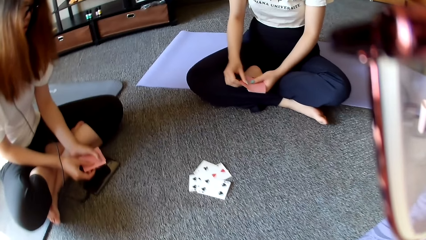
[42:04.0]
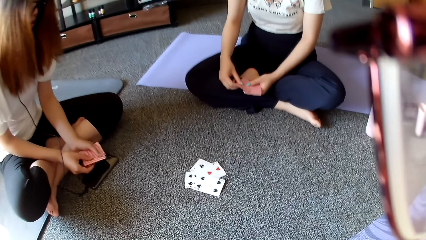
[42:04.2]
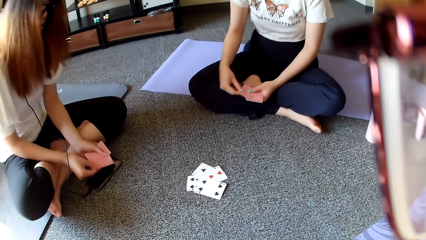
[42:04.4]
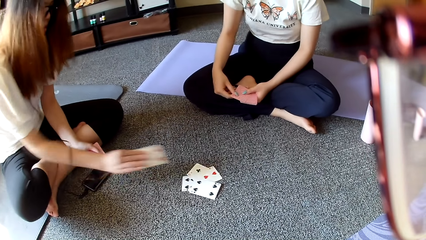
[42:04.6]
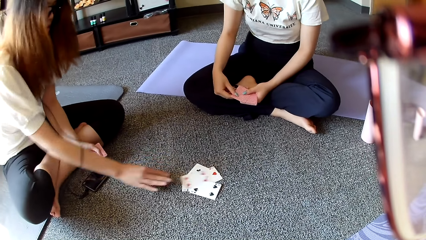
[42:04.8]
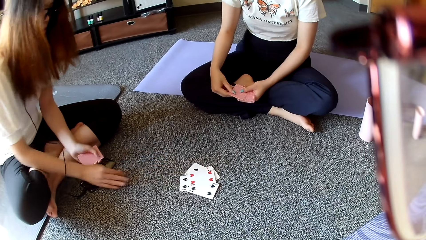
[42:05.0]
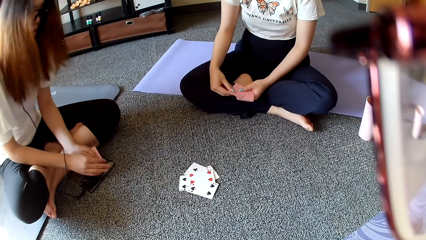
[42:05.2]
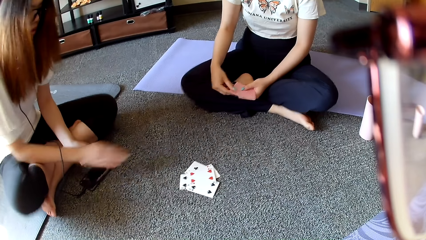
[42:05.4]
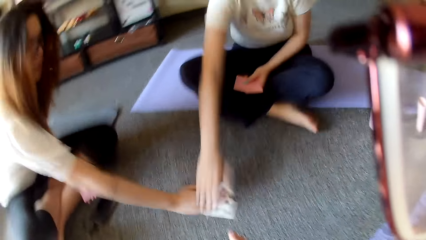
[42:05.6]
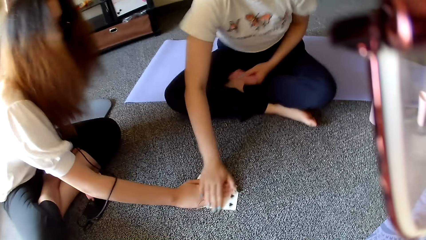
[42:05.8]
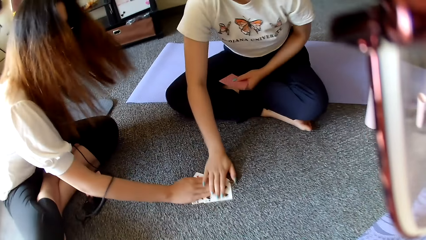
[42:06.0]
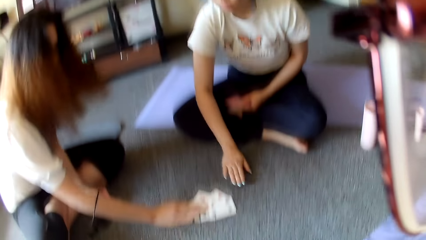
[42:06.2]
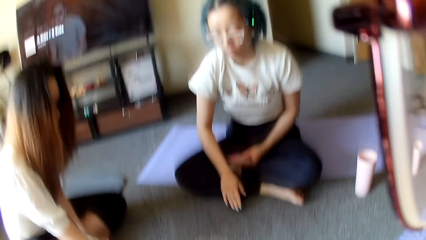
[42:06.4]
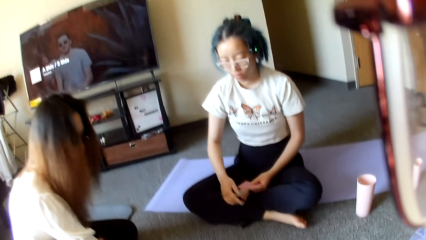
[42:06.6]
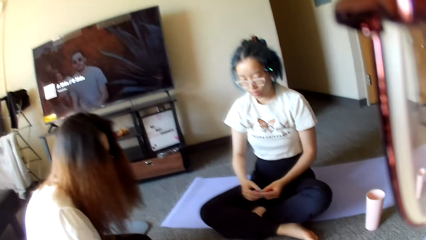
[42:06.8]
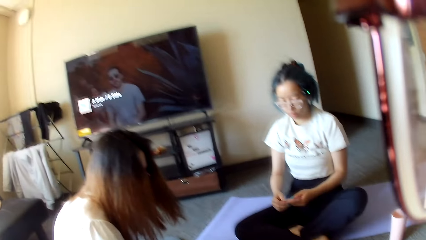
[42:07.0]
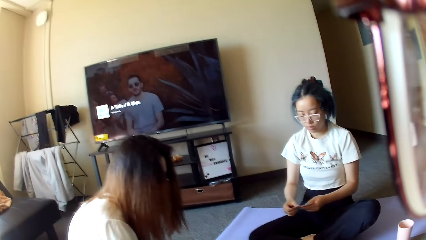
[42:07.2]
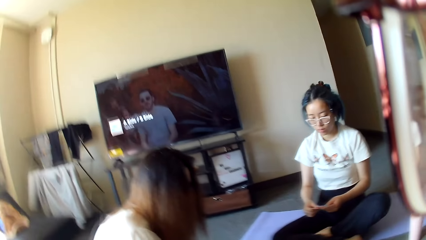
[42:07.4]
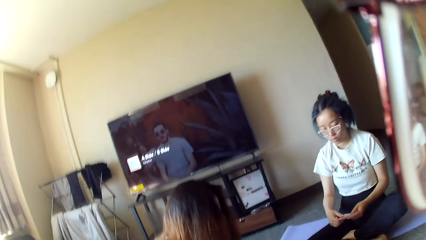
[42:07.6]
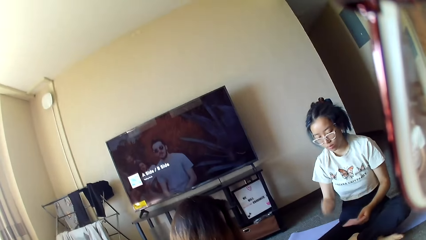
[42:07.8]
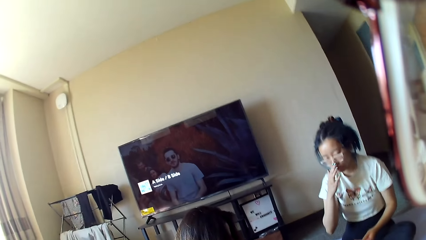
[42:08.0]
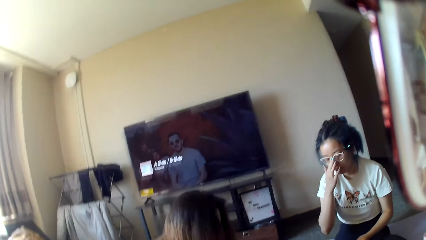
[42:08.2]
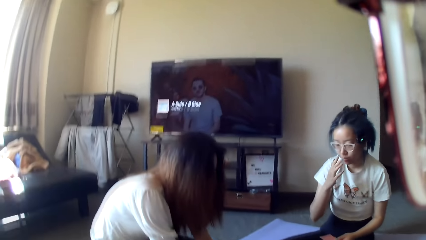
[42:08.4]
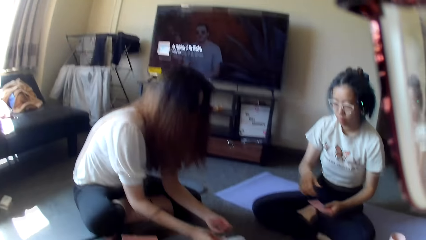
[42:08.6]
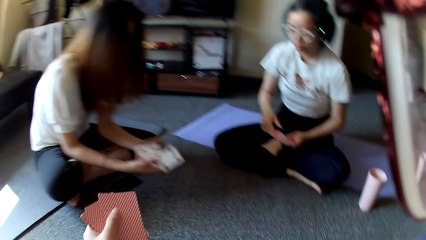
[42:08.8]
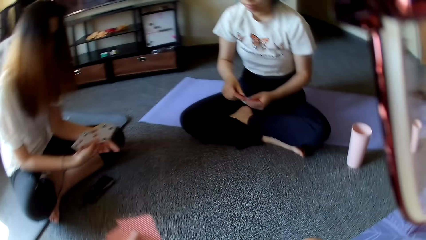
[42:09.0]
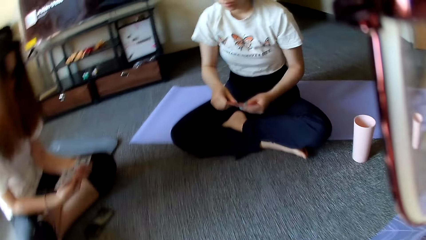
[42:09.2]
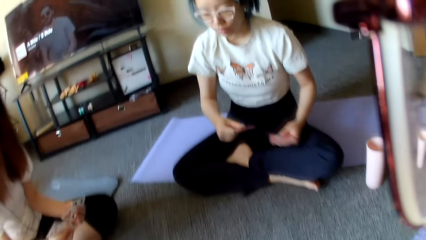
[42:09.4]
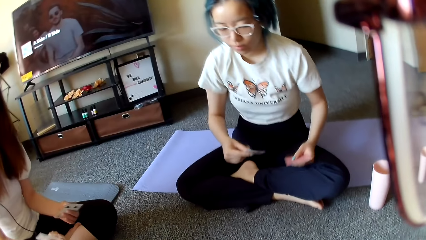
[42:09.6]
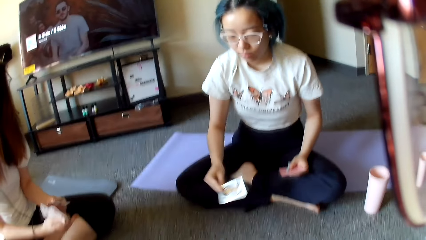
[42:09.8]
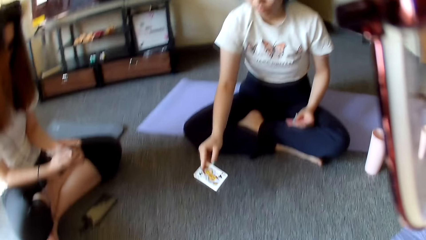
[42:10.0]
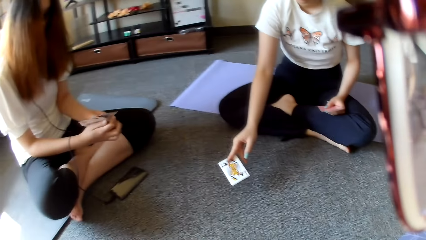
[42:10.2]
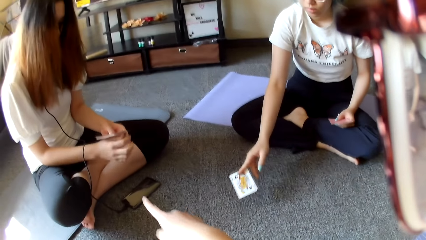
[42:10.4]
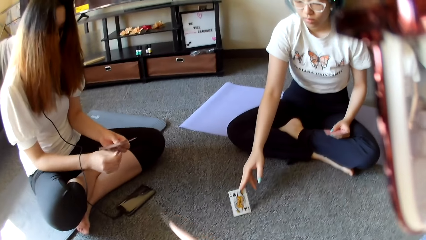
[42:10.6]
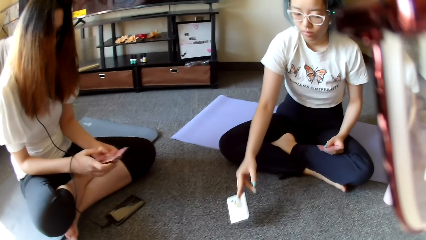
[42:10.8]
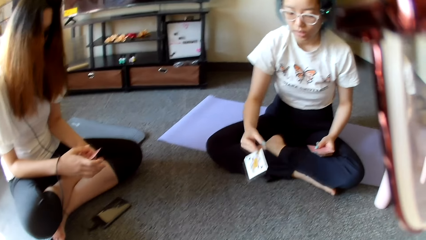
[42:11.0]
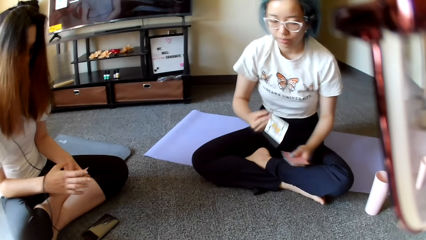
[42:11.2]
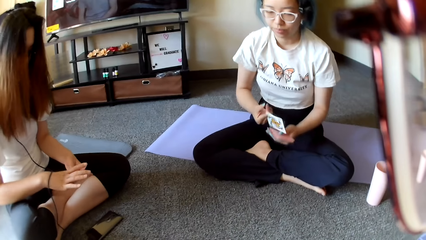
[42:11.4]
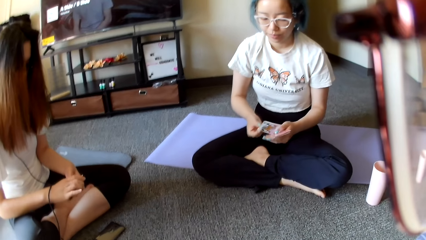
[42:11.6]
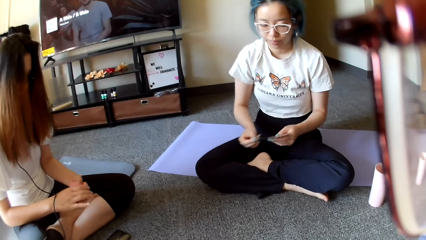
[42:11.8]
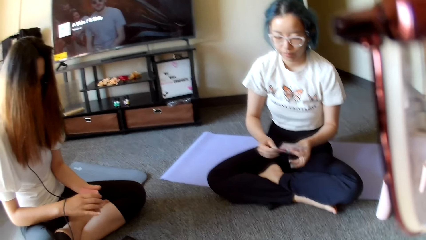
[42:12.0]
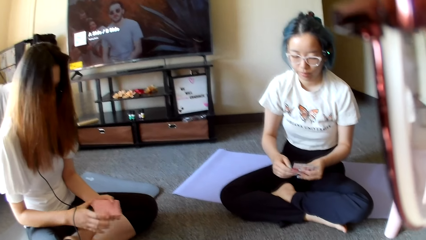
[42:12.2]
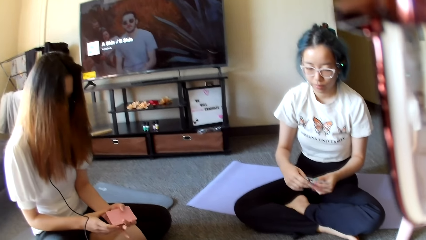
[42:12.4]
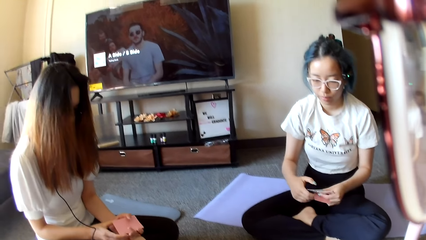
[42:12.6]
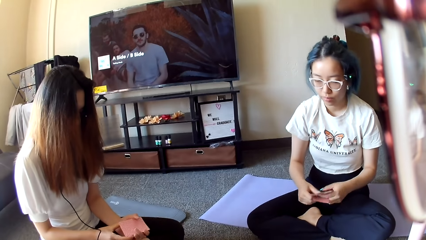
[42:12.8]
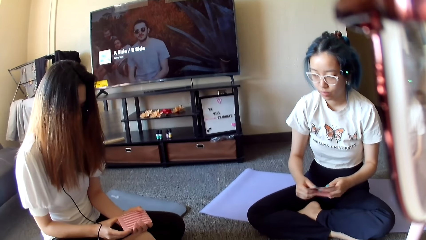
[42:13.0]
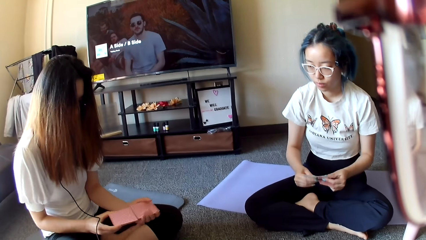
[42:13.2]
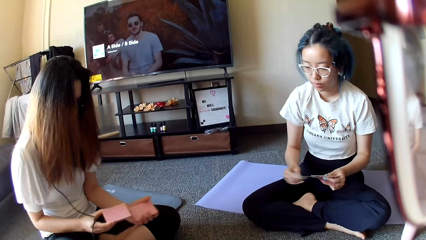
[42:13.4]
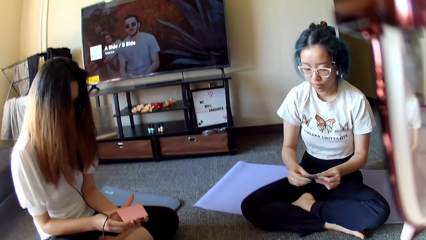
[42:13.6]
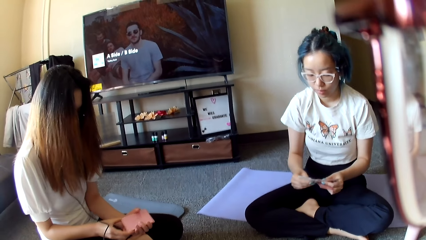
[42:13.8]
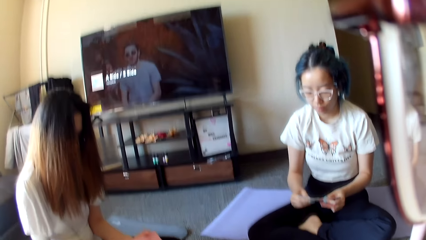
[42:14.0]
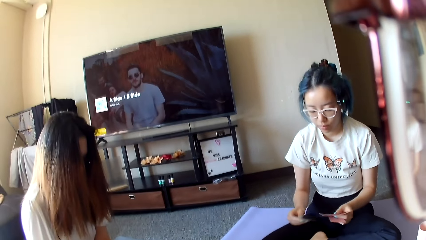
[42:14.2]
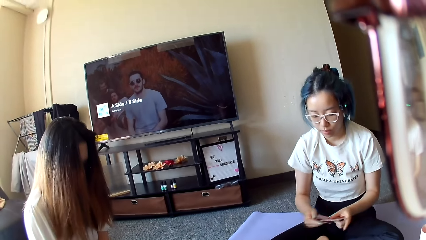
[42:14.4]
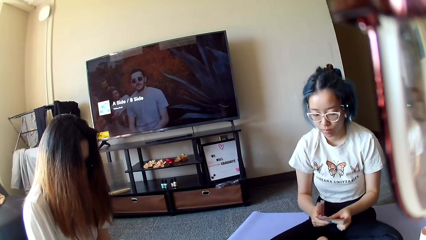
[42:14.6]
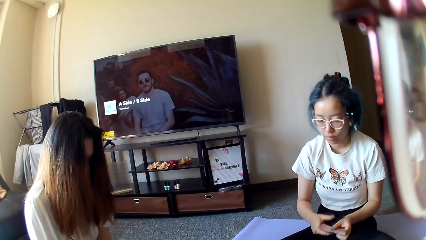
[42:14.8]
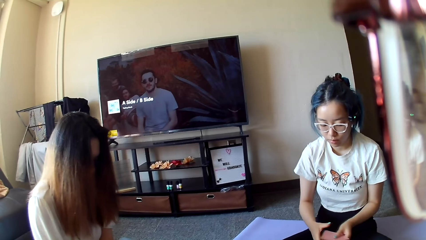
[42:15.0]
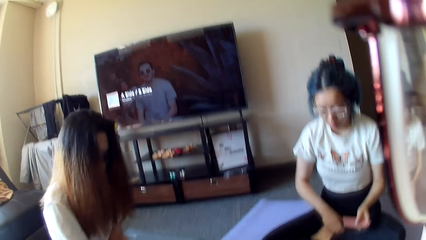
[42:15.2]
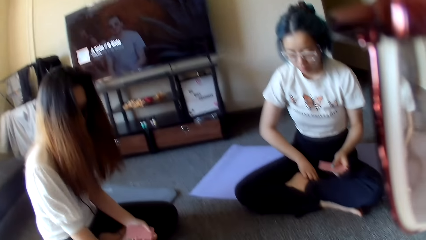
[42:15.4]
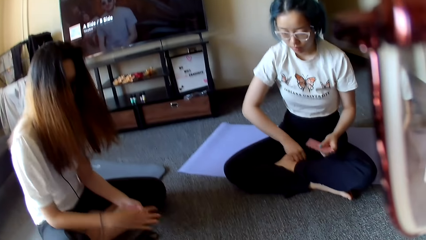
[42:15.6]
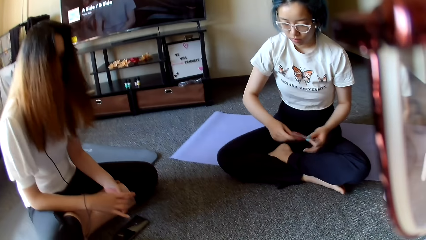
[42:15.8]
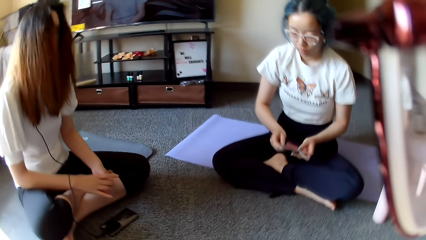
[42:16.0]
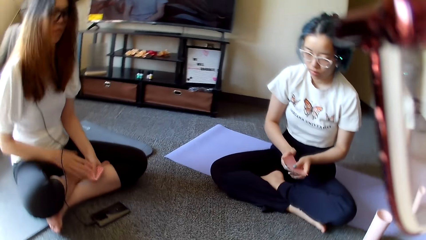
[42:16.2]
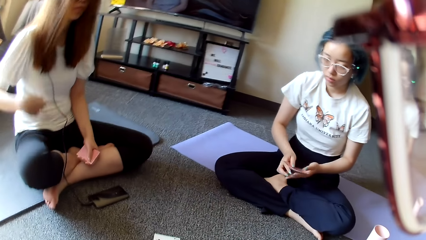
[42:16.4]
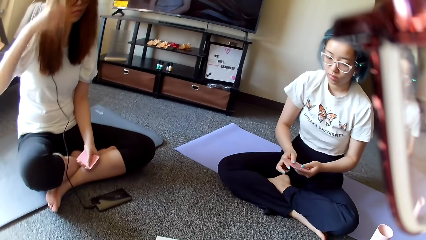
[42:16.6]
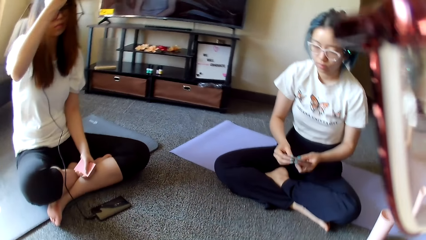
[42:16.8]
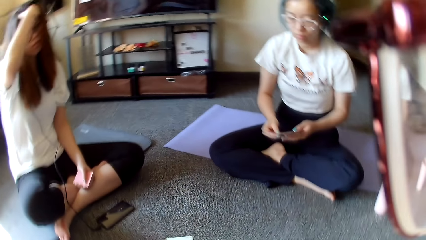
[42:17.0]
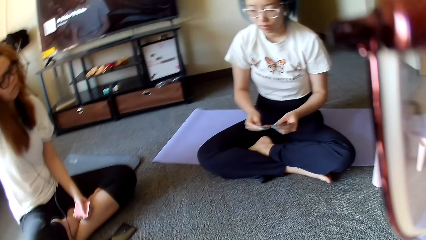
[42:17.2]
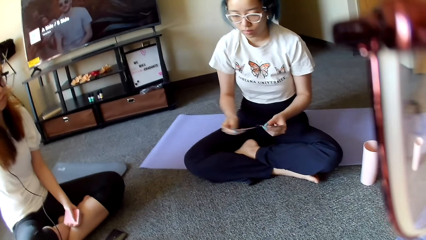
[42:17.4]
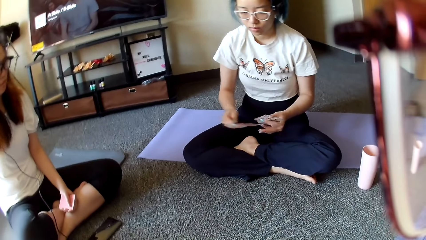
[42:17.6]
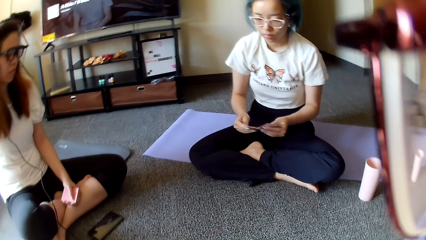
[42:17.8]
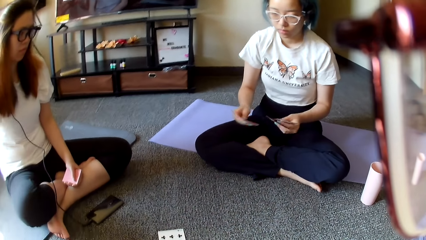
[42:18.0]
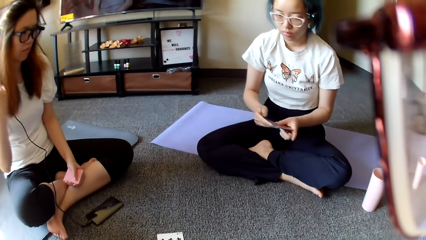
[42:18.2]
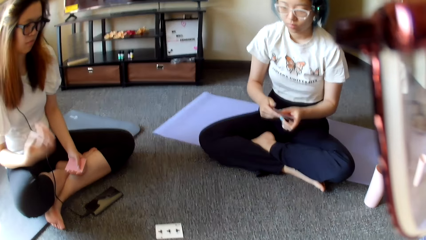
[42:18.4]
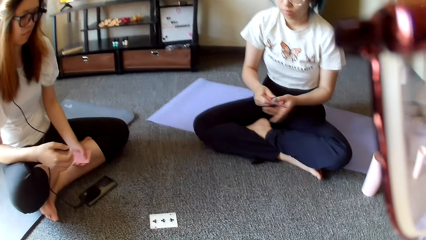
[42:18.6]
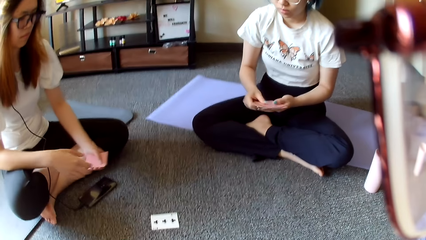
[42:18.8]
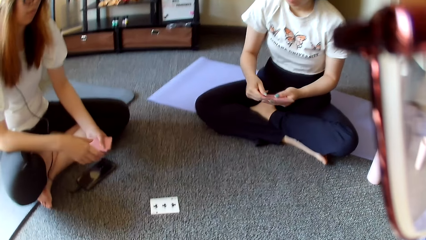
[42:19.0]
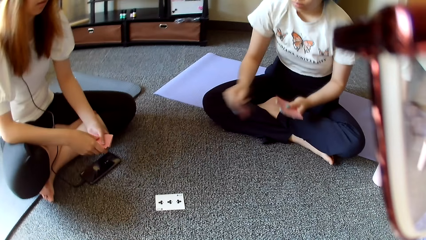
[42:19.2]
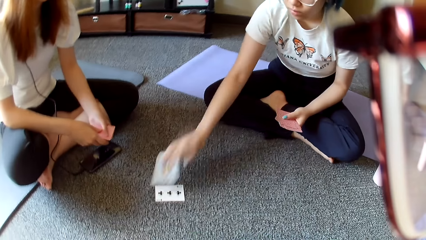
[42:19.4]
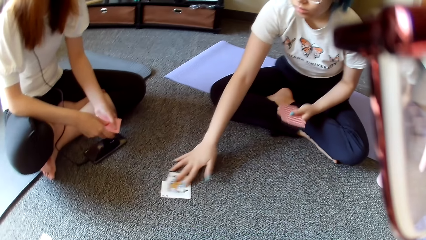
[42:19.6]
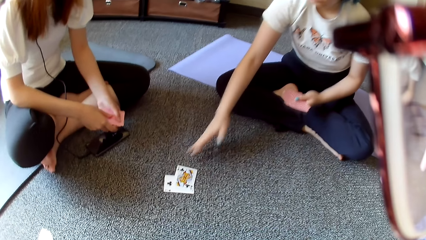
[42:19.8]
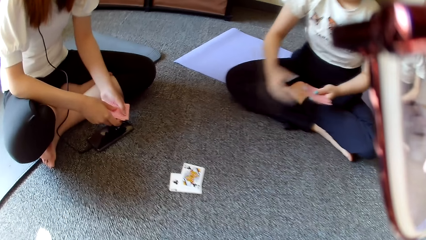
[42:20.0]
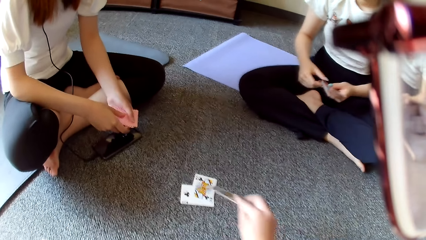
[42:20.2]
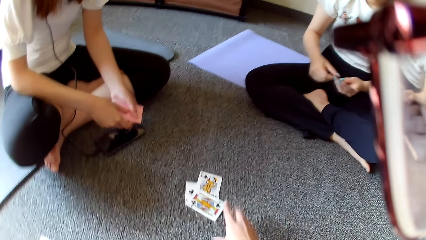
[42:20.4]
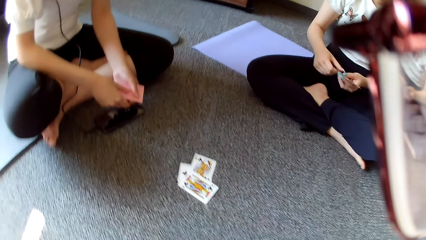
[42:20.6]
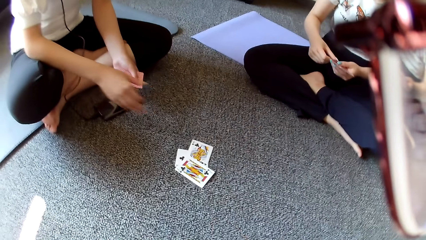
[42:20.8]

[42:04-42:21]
A woman places a card on the floor. The camera wearer plays poker. The woman places the card on the floor again. The first woman grabs the cards. Another woman touches the first woman's hand. The first woman taps on the floor. The other woman taps on the floor. The camera wearer looks around. The other woman adjusts the eye glasses. The first woman collects the card on the floor. The other woman moves the hand. The camera wearer moves the hand. The other woman selects the cards. The first woman shuffles the cards and selects the cards. The other woman shuffles the cards. The first woman places the card on the floor, holds her head, and does the hair. The other woman selects the cards and places the card on the floor.
